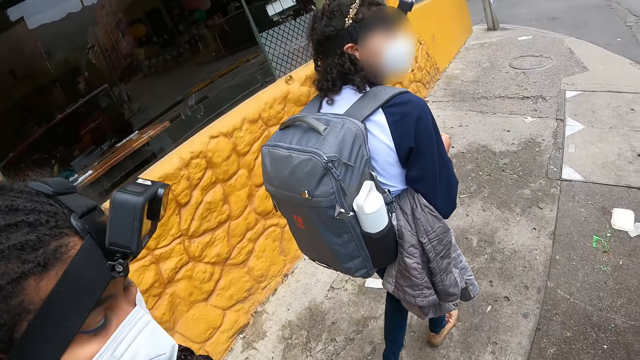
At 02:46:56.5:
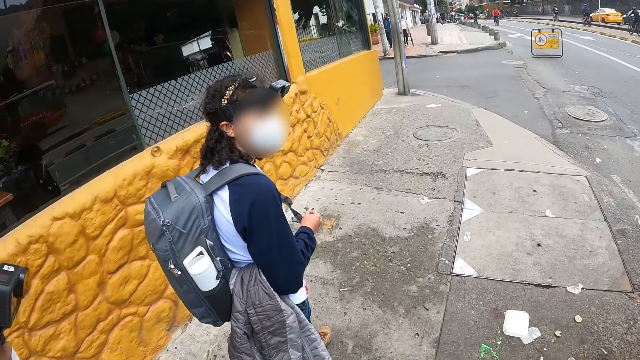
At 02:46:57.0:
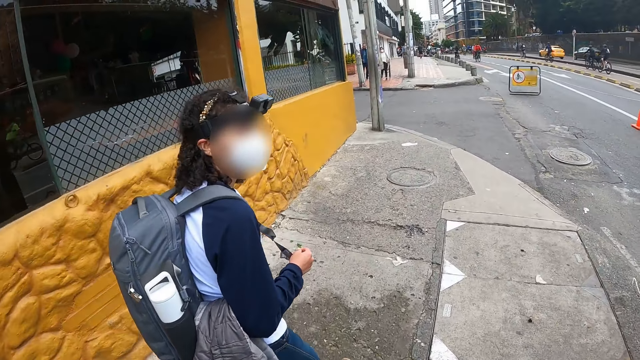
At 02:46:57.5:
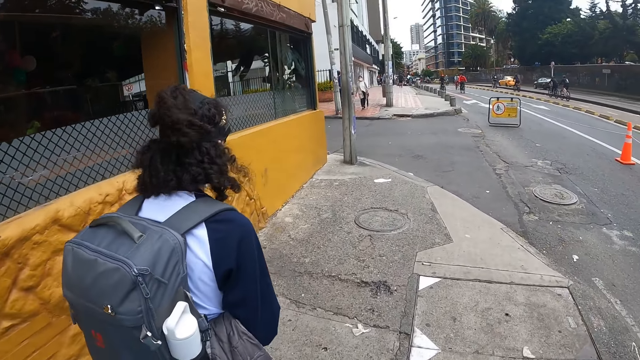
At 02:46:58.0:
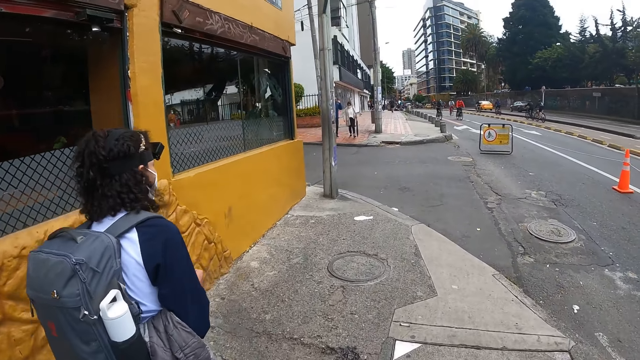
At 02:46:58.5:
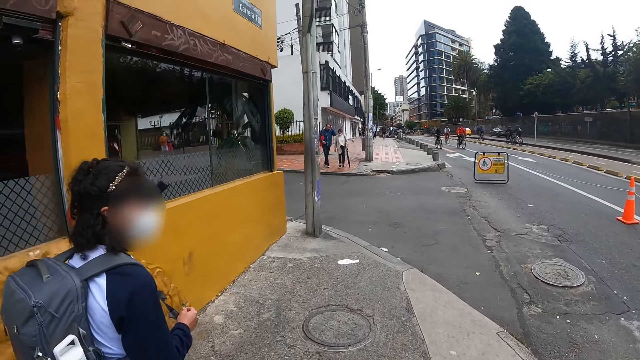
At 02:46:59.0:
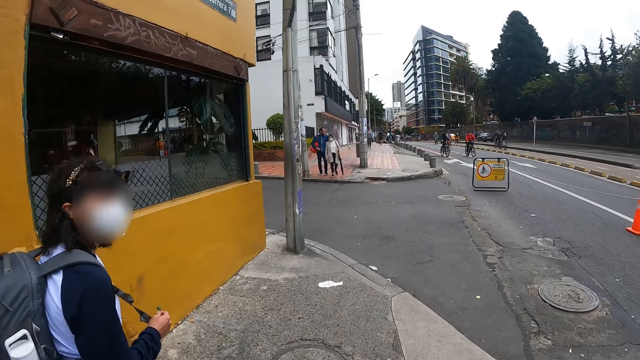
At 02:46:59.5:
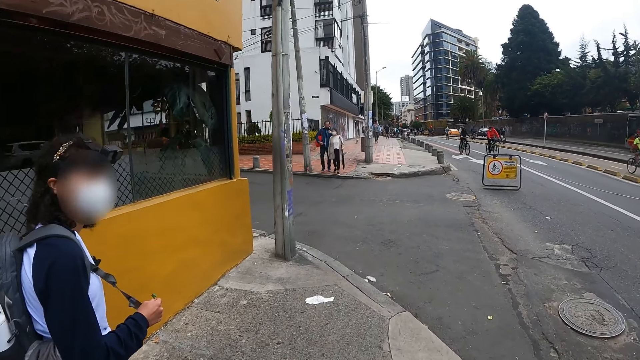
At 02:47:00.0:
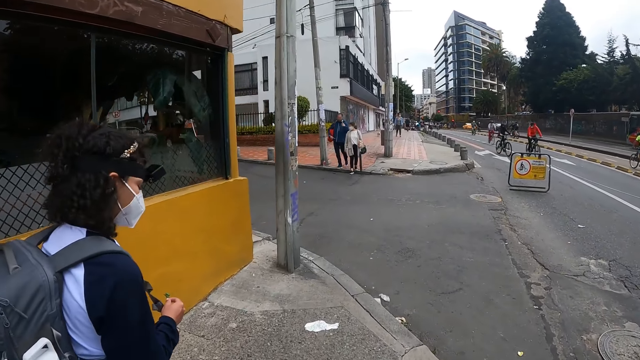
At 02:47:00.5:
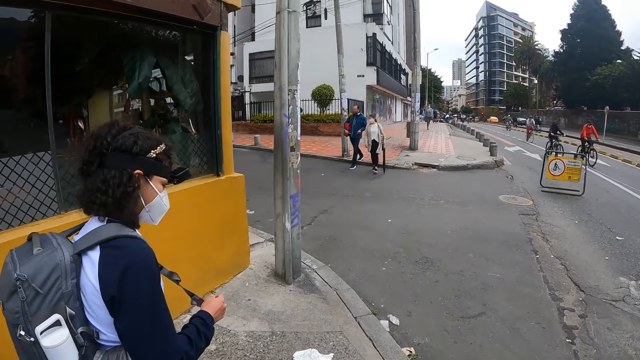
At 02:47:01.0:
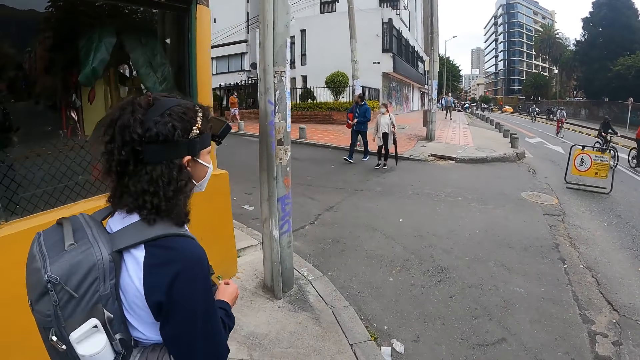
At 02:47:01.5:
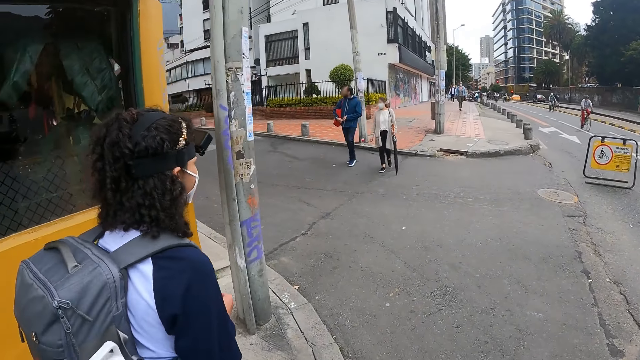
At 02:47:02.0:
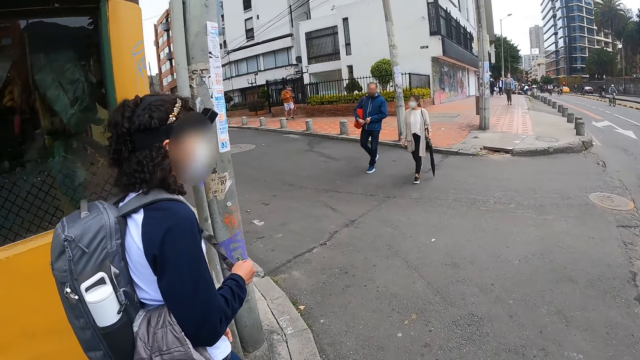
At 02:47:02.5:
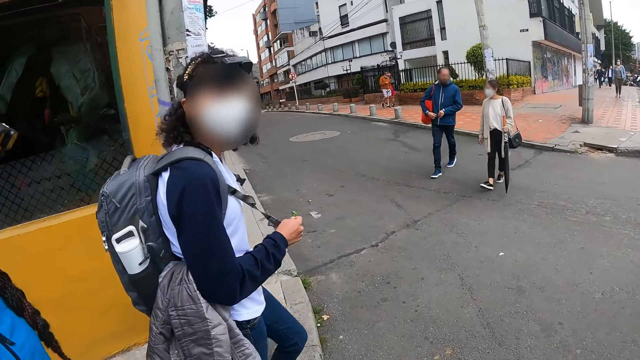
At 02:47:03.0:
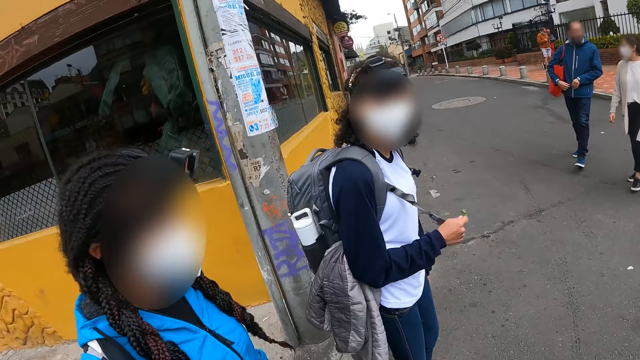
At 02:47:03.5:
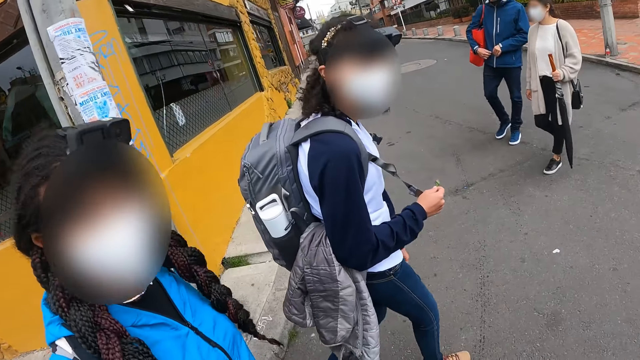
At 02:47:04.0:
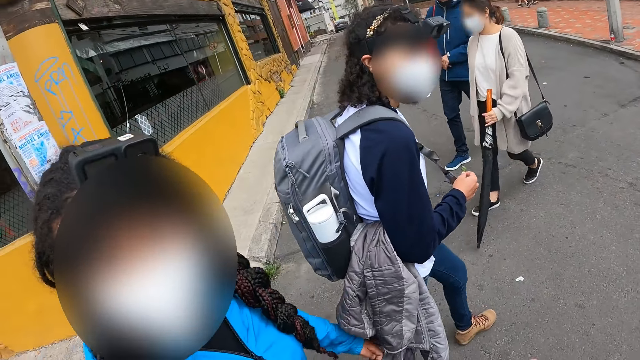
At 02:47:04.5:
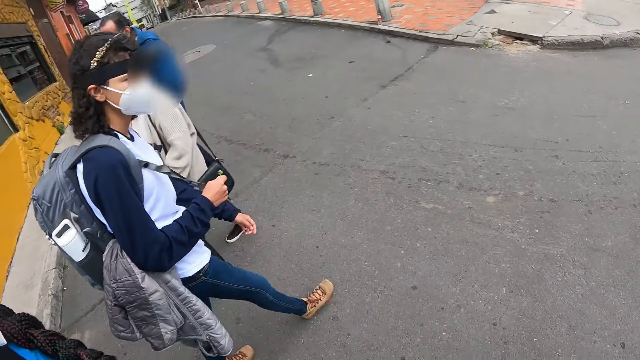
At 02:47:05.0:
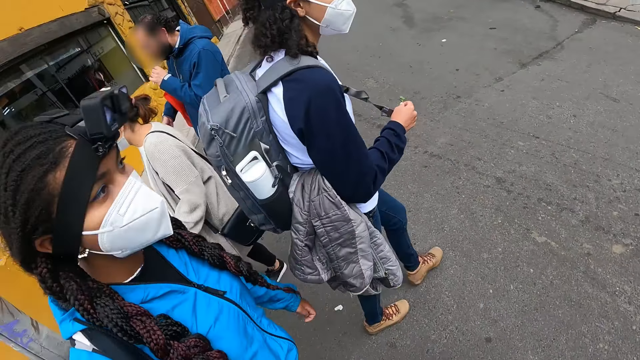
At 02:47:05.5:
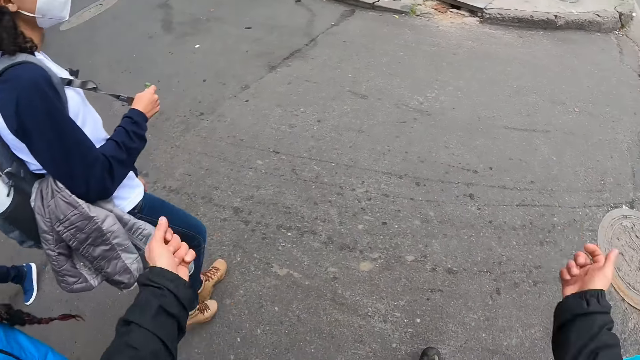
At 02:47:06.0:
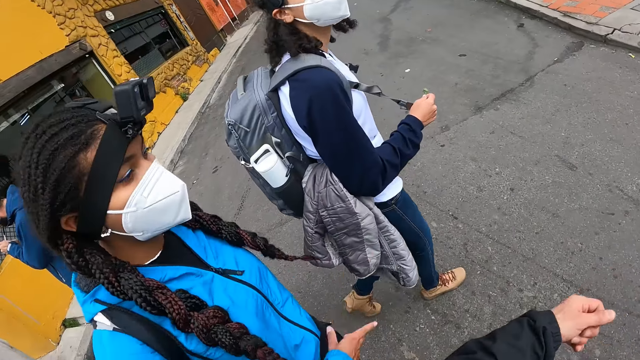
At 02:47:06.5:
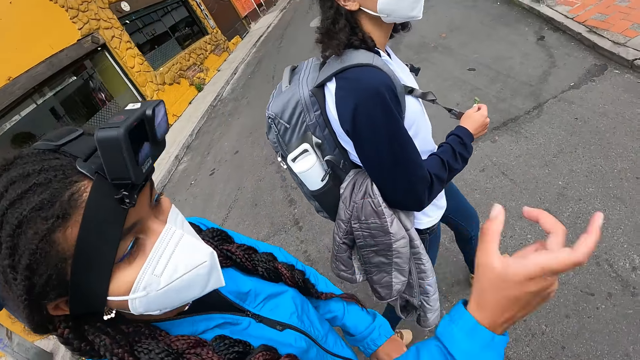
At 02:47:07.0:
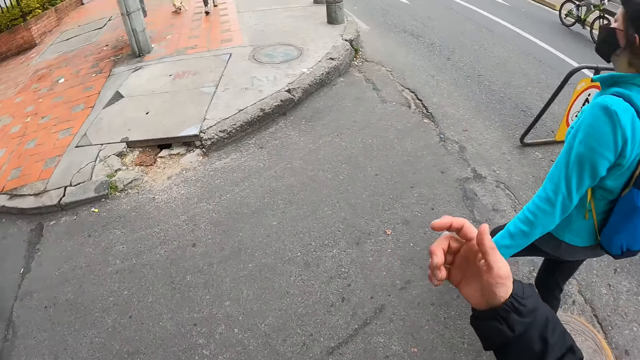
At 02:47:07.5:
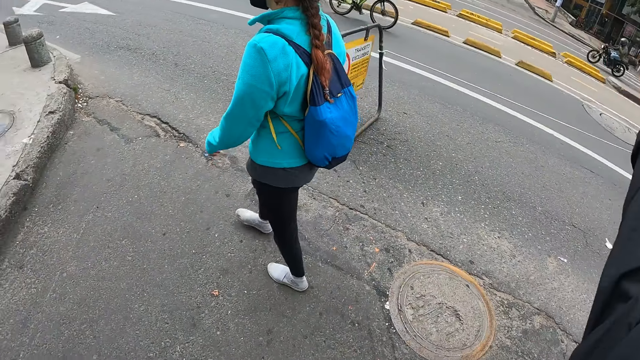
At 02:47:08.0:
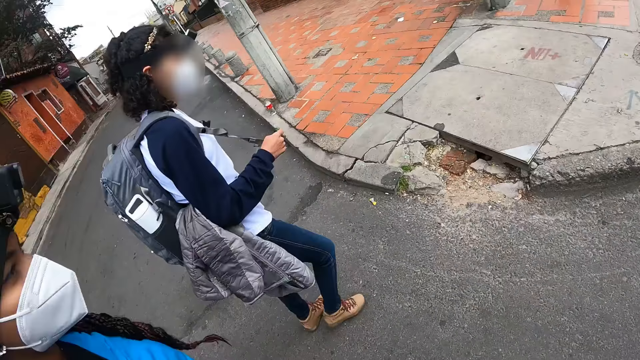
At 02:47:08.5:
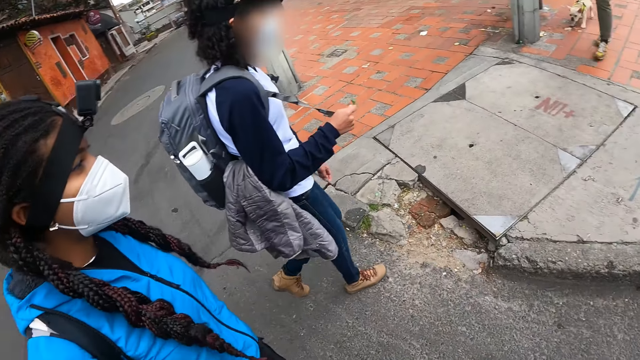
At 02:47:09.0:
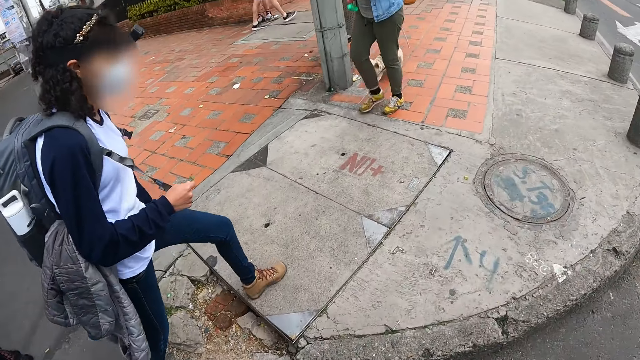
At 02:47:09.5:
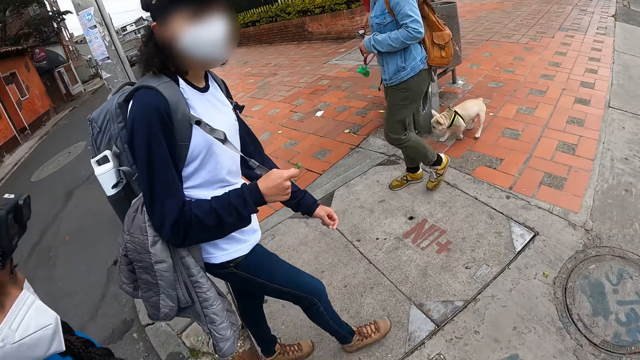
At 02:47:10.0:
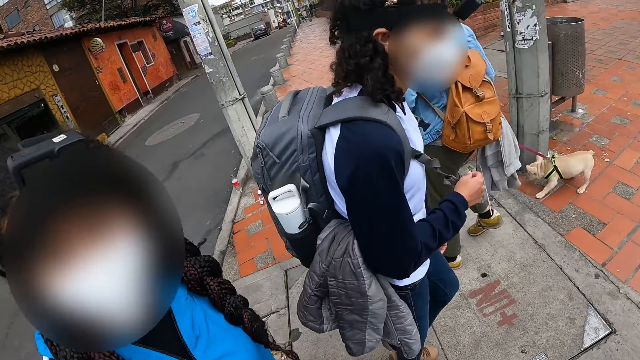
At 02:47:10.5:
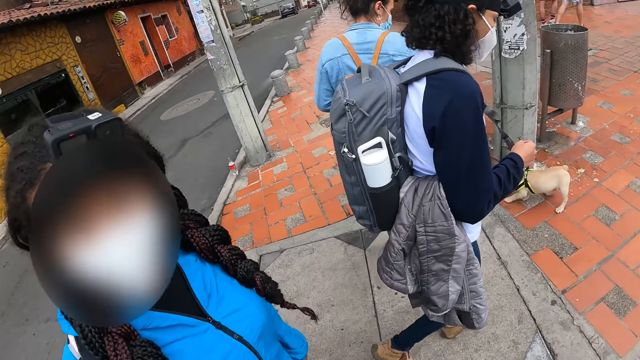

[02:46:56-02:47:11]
The camera wearer shakes her hands. The girl makes gestures with her right hand. The camera wearer stretches out her right hand. She gestures with her right hand.

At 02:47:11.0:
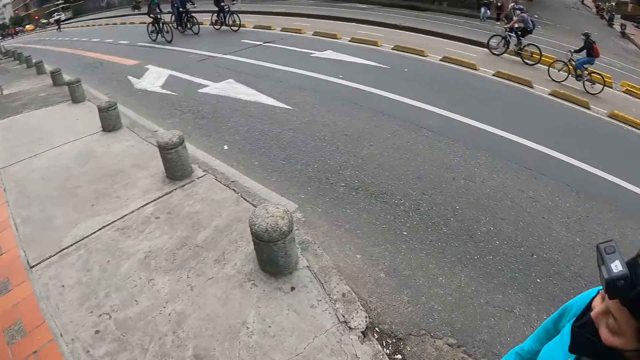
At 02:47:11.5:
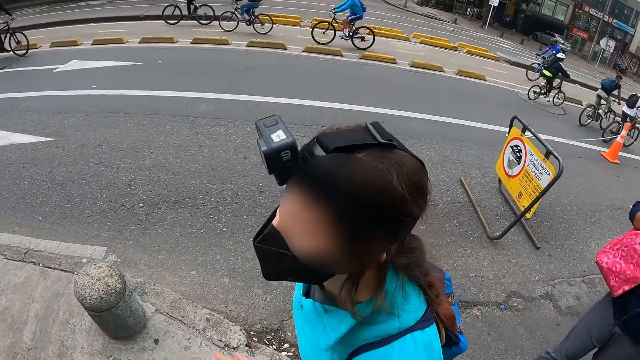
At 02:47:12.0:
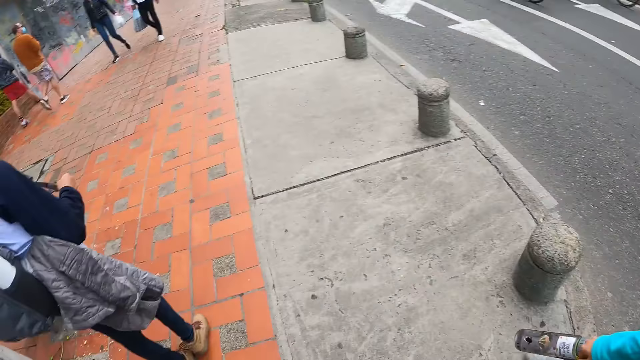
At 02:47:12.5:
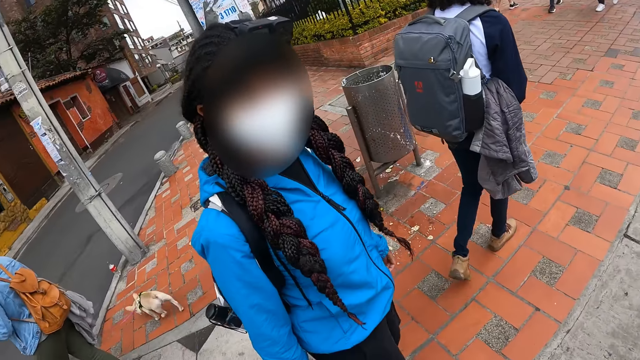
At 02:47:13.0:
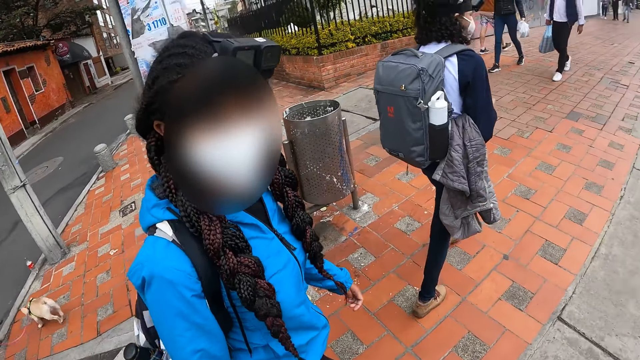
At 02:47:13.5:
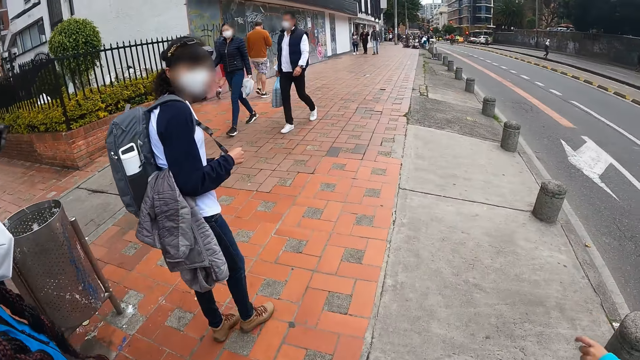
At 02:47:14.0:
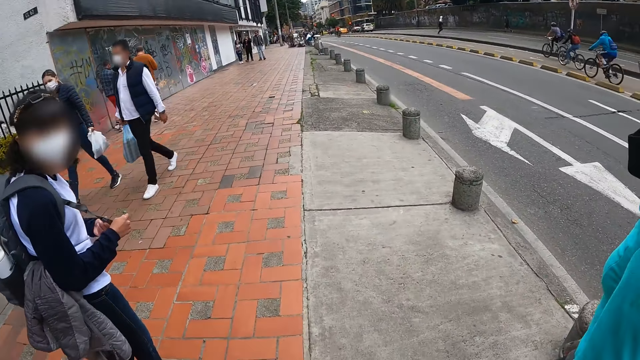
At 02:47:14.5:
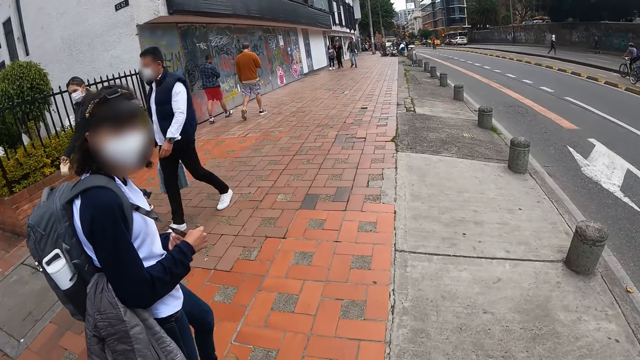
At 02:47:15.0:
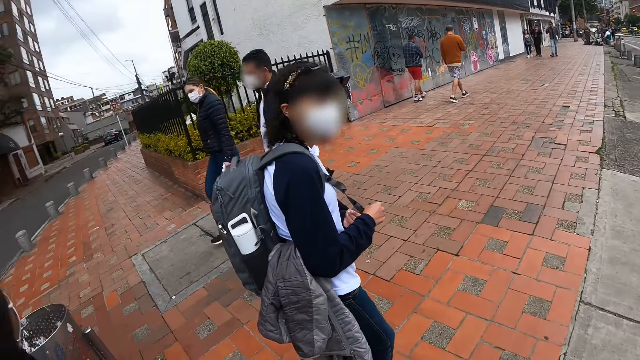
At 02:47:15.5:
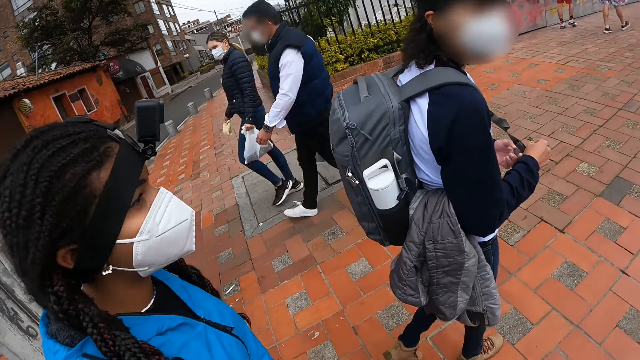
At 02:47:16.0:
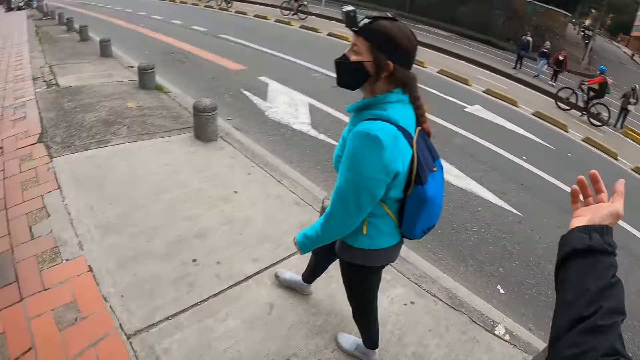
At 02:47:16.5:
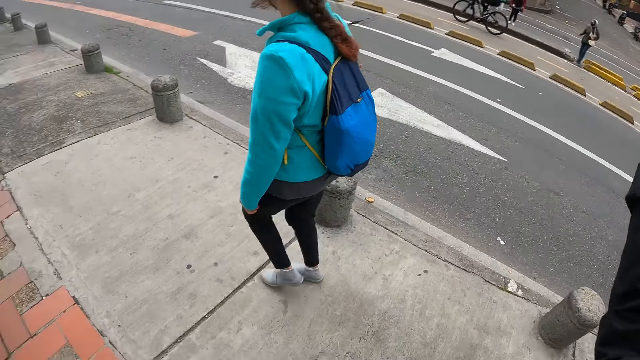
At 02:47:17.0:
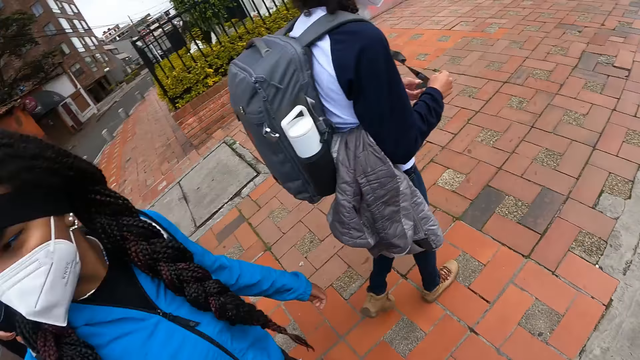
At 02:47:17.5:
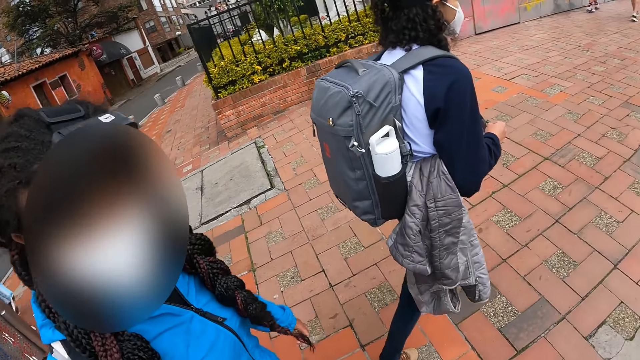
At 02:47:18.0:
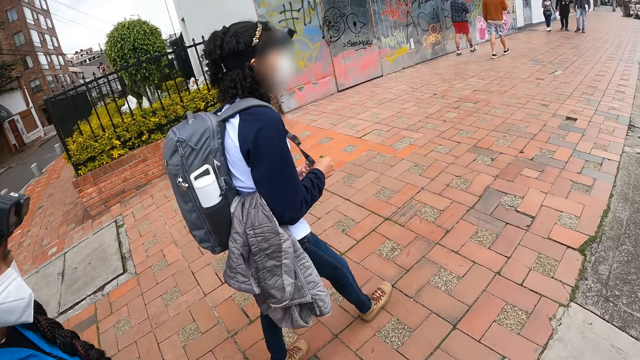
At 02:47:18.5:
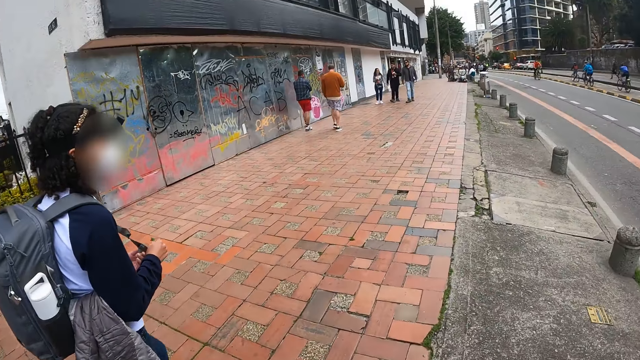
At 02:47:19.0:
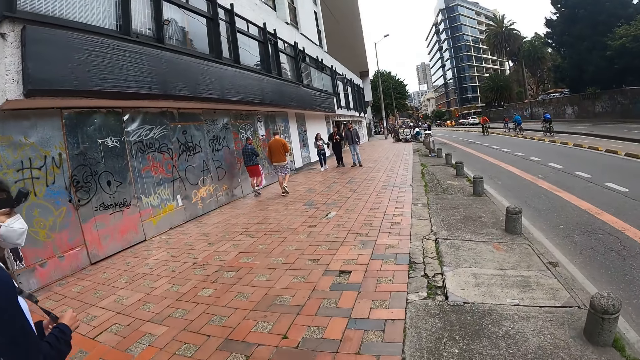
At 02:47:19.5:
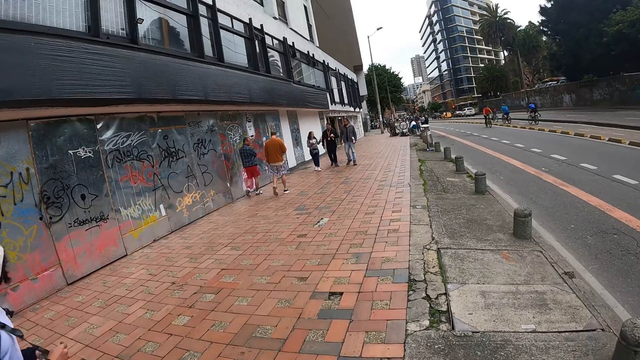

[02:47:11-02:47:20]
The camera wearer stretches out her right hand. She gestures with her right hand. She raises her left hand.
